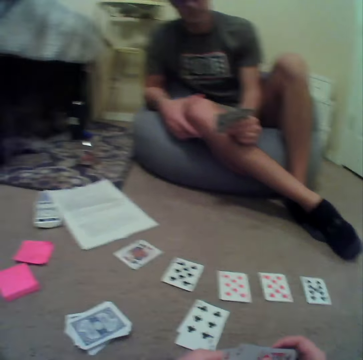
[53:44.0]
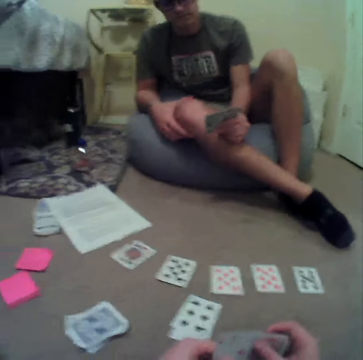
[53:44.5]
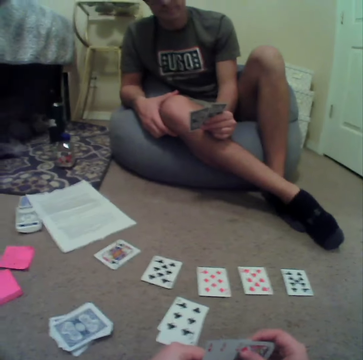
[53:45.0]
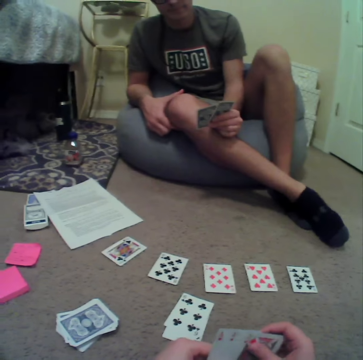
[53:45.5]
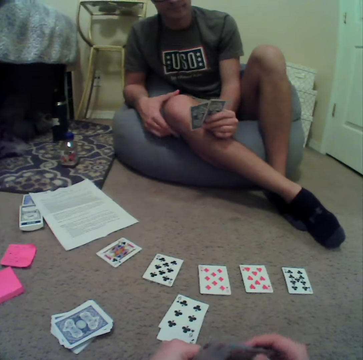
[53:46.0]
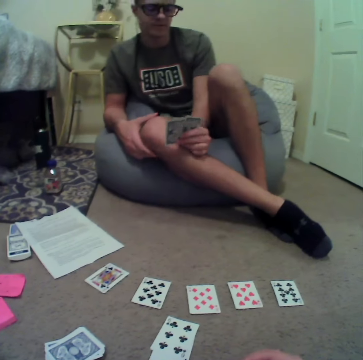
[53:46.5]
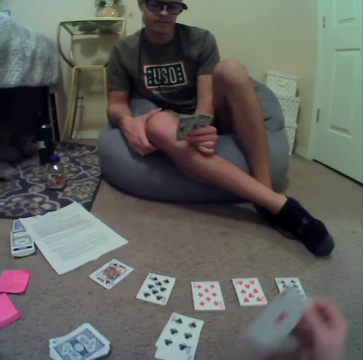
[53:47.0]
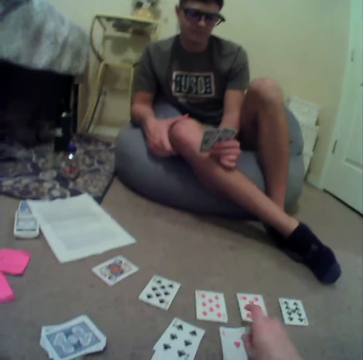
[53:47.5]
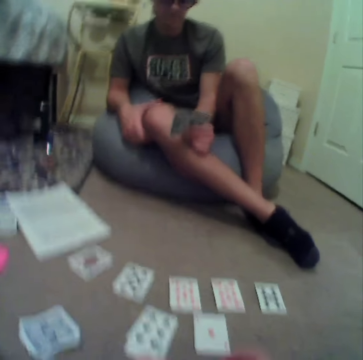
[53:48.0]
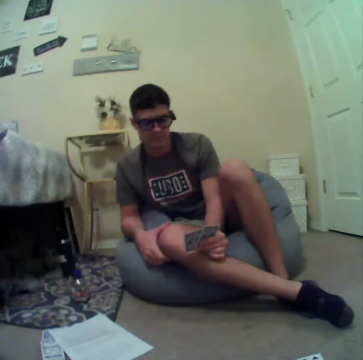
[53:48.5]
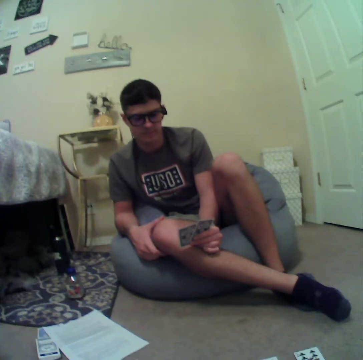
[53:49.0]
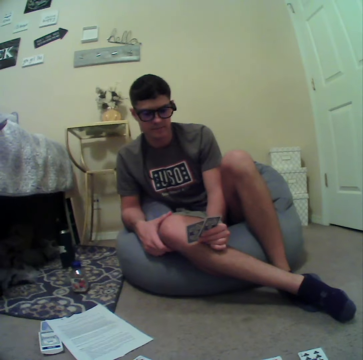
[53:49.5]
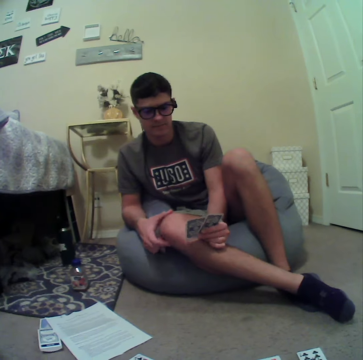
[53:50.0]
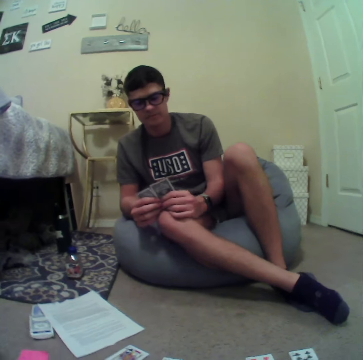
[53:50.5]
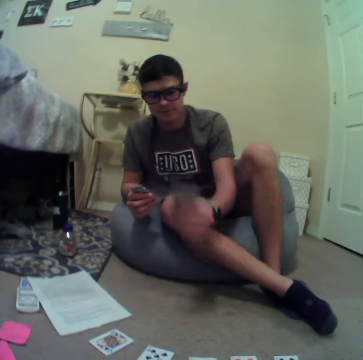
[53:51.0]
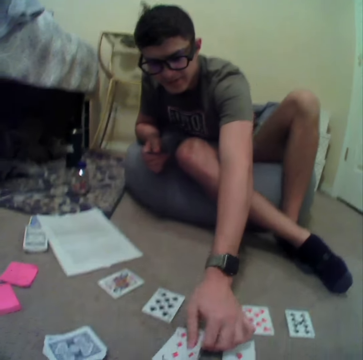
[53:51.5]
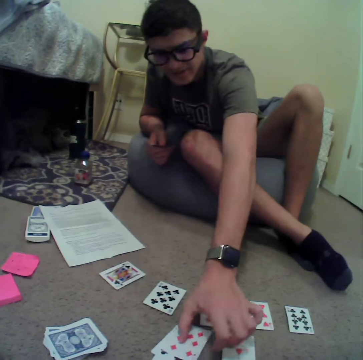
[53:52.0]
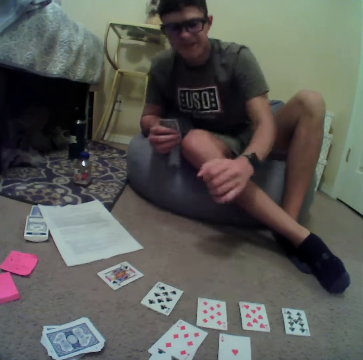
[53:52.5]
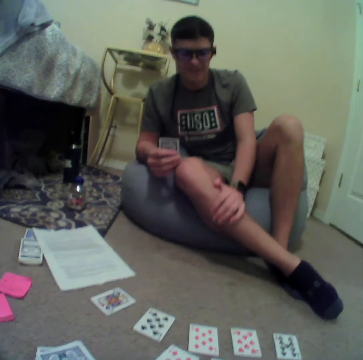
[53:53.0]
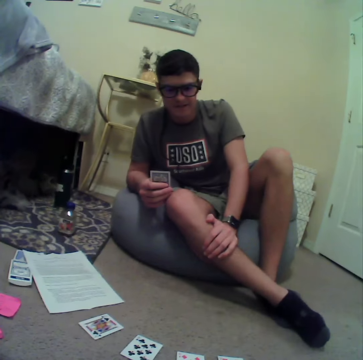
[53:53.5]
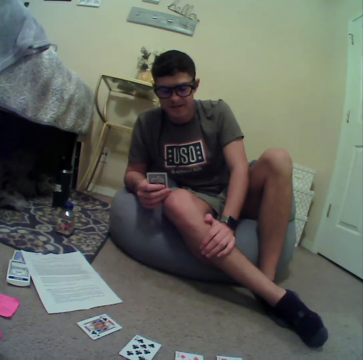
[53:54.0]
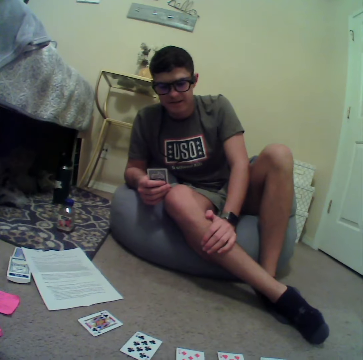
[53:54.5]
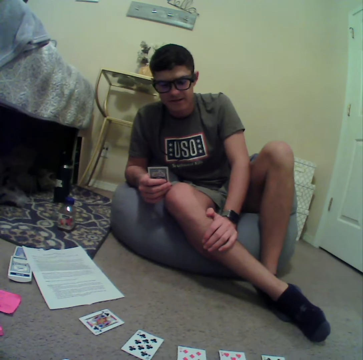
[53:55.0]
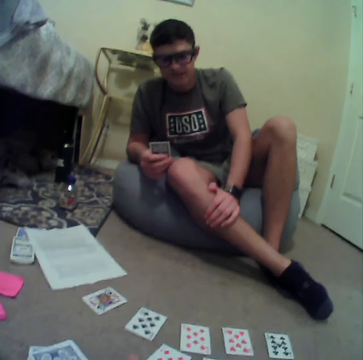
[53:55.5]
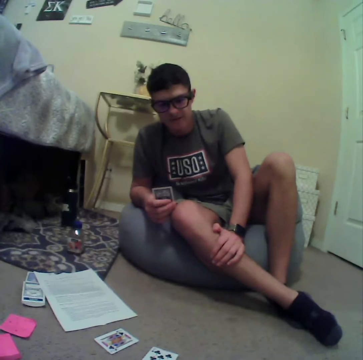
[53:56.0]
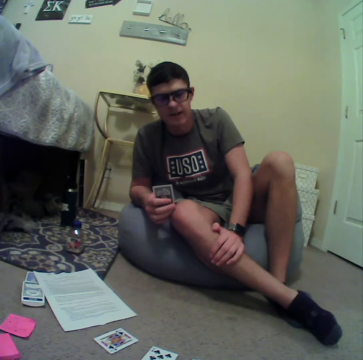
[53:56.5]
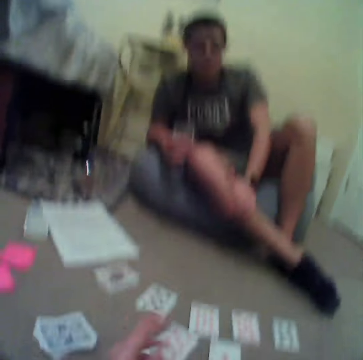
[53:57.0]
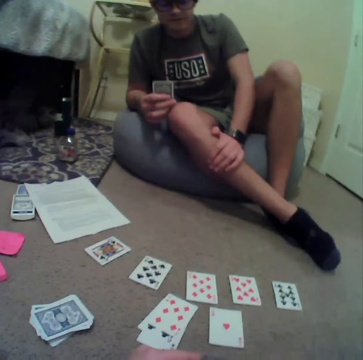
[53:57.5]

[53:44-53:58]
The camera wearer puts a card on the floor. A person puts a card on the floor. The person plays rummy game cards on the floor. The camera wearer looks around the room.

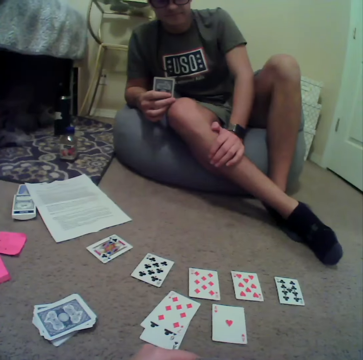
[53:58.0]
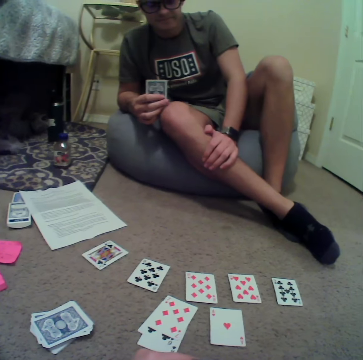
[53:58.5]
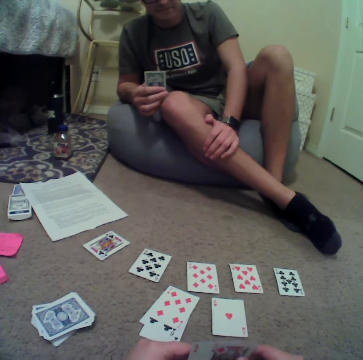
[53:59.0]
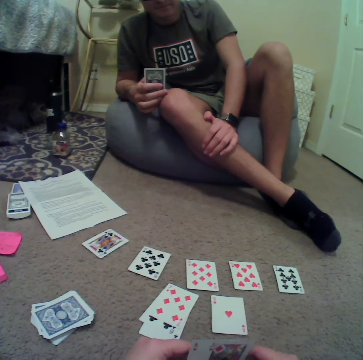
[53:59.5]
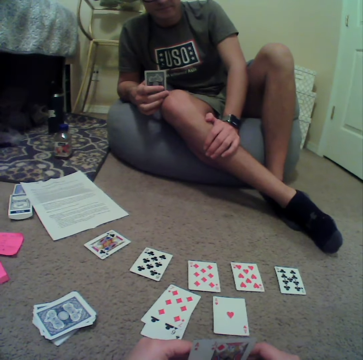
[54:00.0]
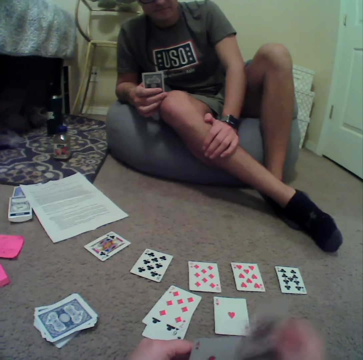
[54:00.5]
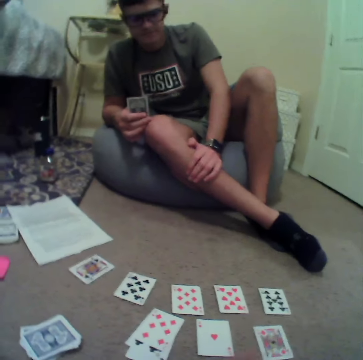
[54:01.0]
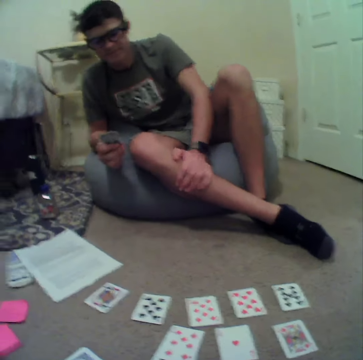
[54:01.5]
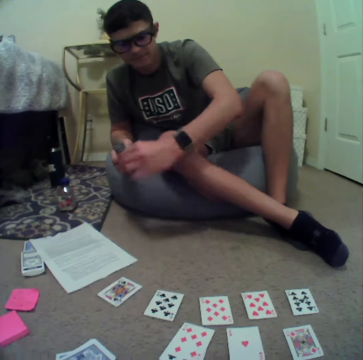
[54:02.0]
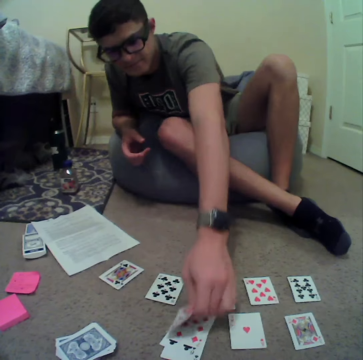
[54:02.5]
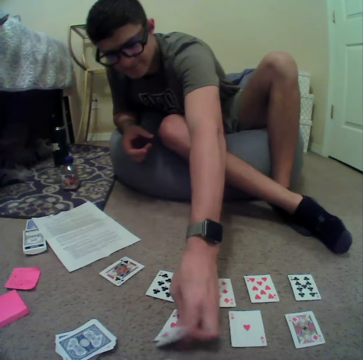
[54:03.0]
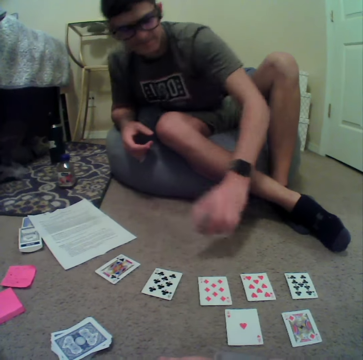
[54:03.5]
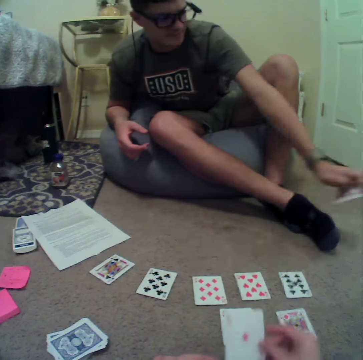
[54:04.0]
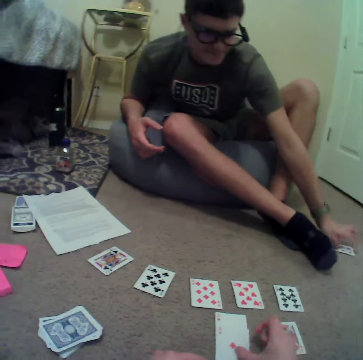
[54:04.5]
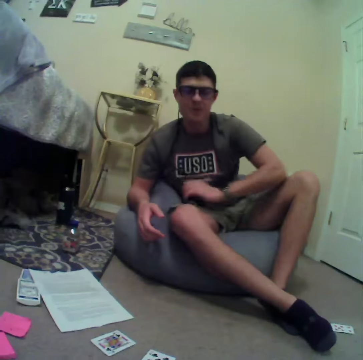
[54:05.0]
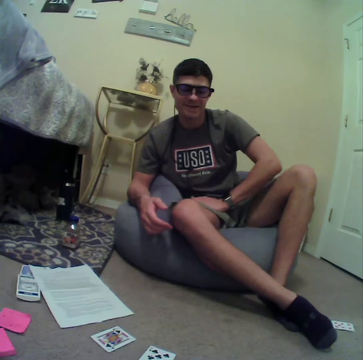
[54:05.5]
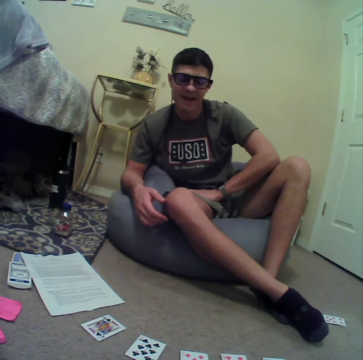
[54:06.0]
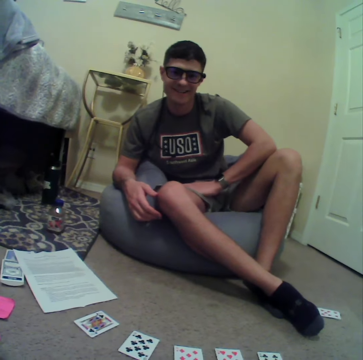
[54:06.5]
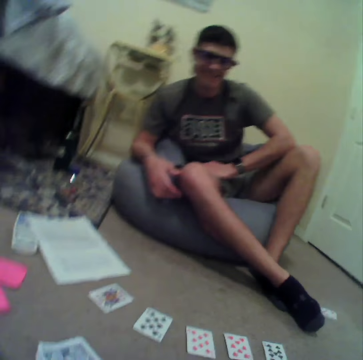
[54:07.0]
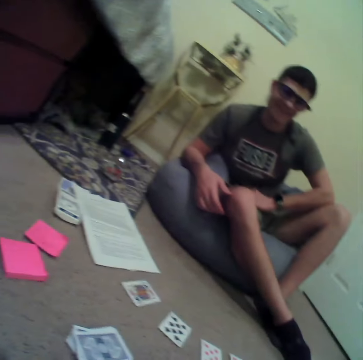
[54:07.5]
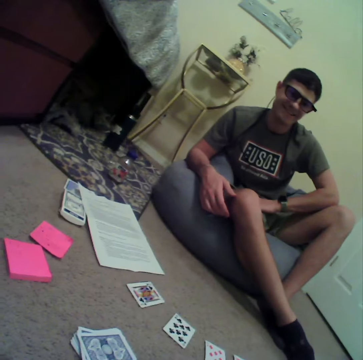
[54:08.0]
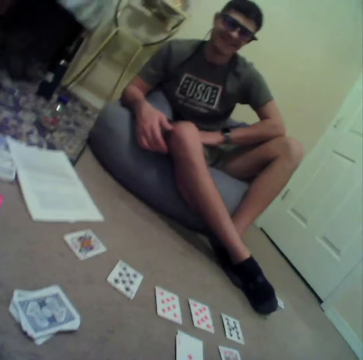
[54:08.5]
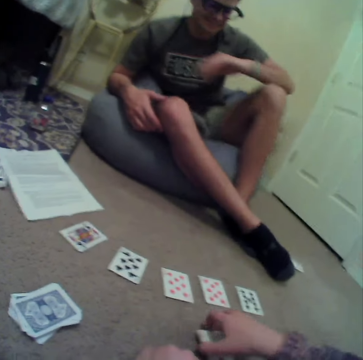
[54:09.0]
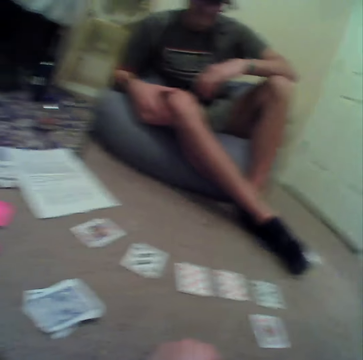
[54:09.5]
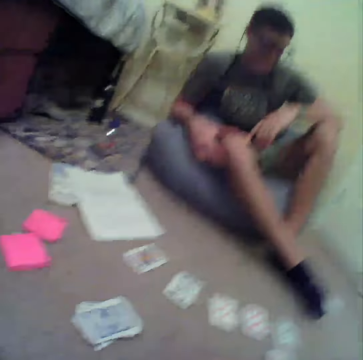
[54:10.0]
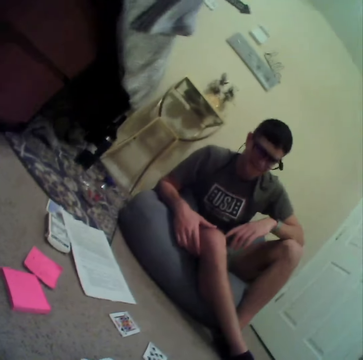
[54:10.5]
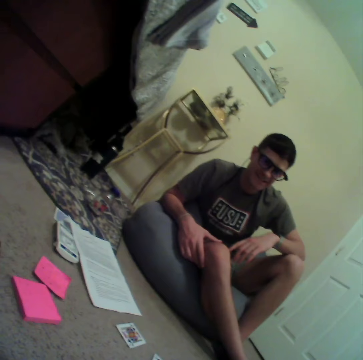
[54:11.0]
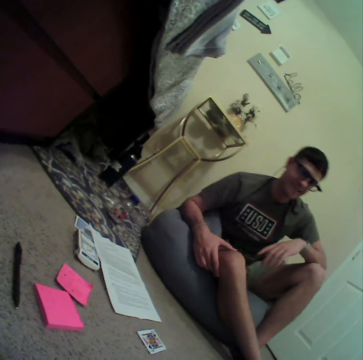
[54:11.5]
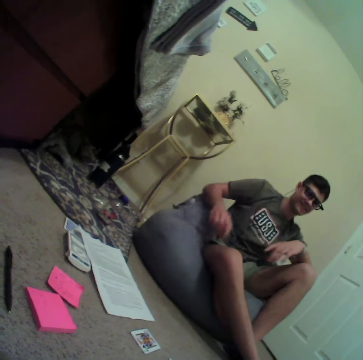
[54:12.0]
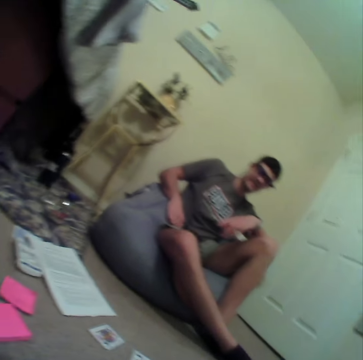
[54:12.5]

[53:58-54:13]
A person stares in the room. The camera wearer puts a card on the floor. They play rummy game cards in the room. The person puts a card on the floor. The person plays rummy game cards in the room, picks cards from the floor and puts cards on the floor. The camera wearer puts a card on the floor. The person interacts with the camera wearer. The camera wearer picks cards from the floor. They play rummy game cards in the room and look around the room.

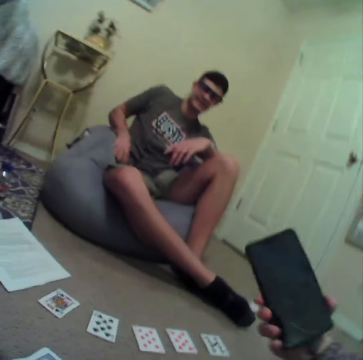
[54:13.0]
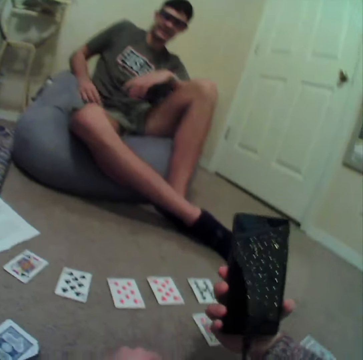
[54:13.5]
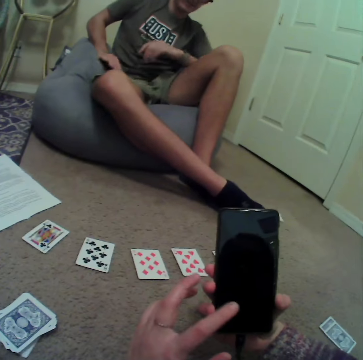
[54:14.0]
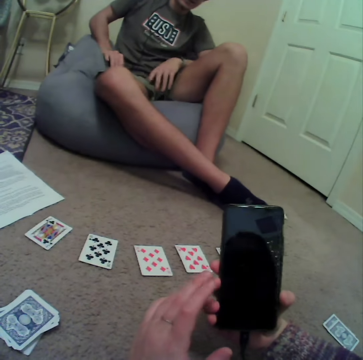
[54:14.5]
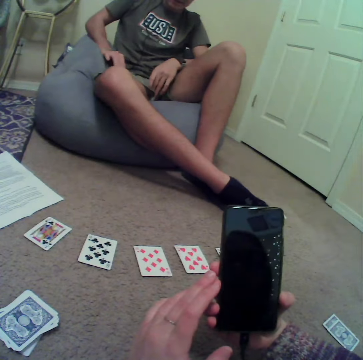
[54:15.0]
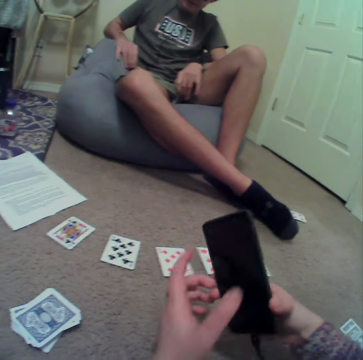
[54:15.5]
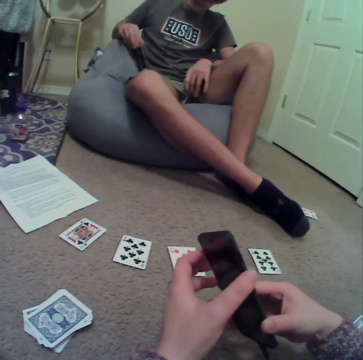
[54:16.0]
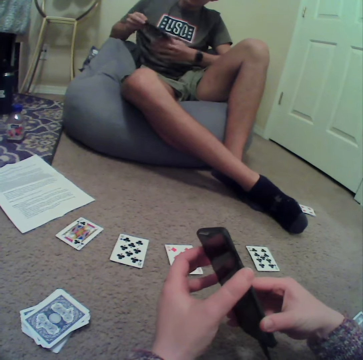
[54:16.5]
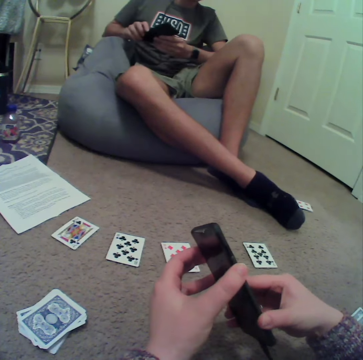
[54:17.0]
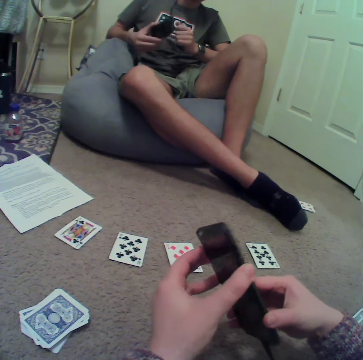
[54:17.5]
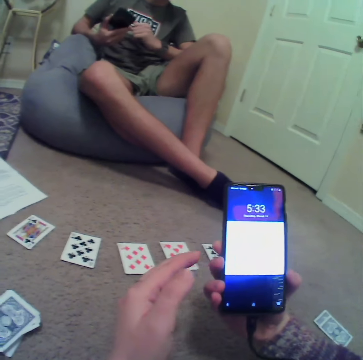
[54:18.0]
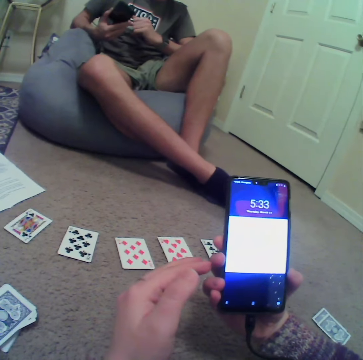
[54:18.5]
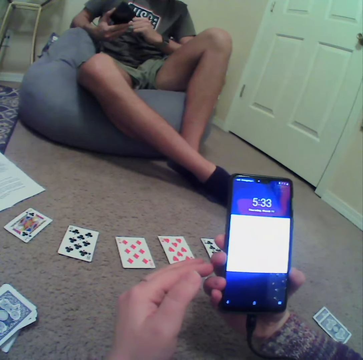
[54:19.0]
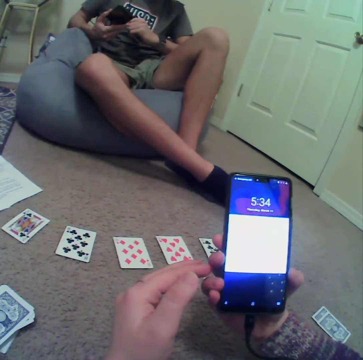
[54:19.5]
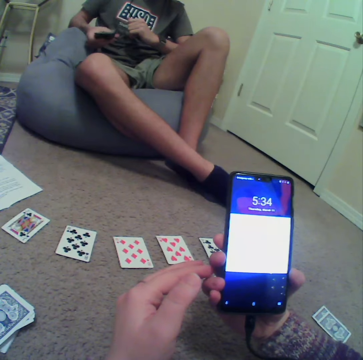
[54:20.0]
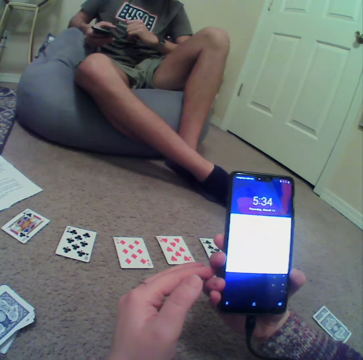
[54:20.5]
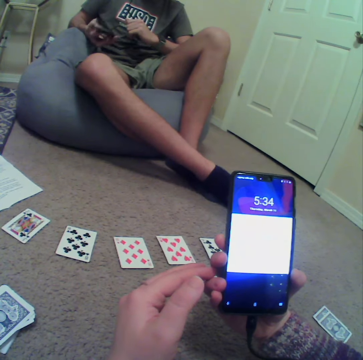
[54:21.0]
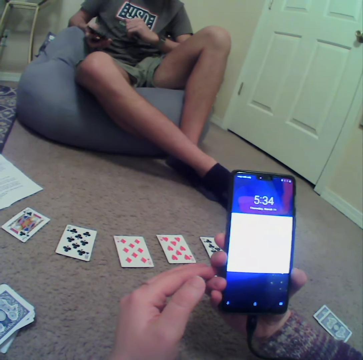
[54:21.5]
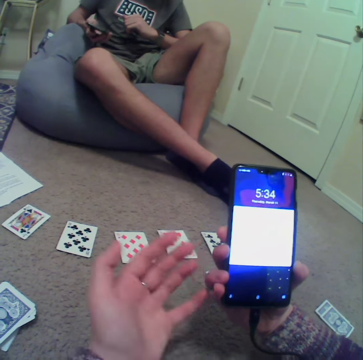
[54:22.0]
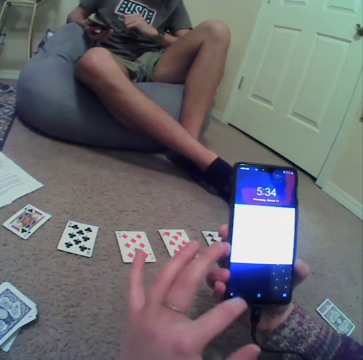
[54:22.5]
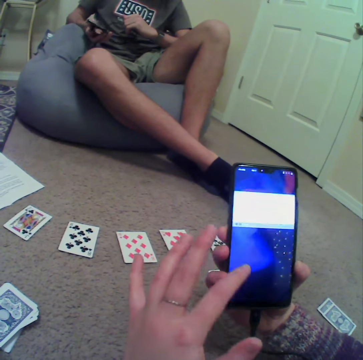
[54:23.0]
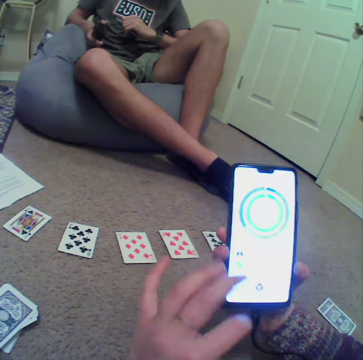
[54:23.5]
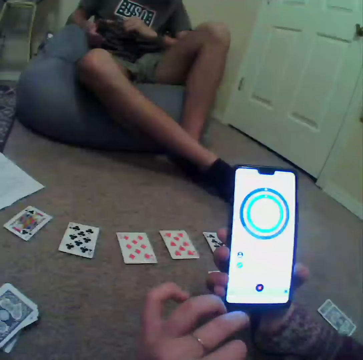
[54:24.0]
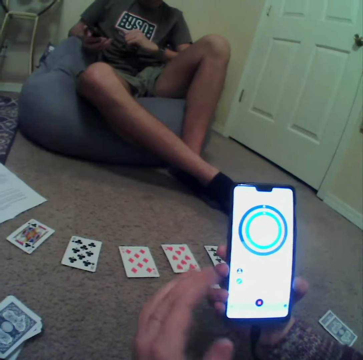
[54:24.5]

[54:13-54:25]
The camera wearer looks at a phone. They operate the mobile phone in the room. A person takes a mobile phone from the pocket. The person operates the phone. The camera wearer operates the mobile phone in the room.
